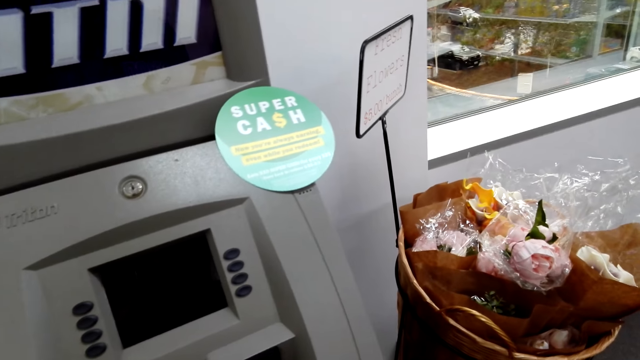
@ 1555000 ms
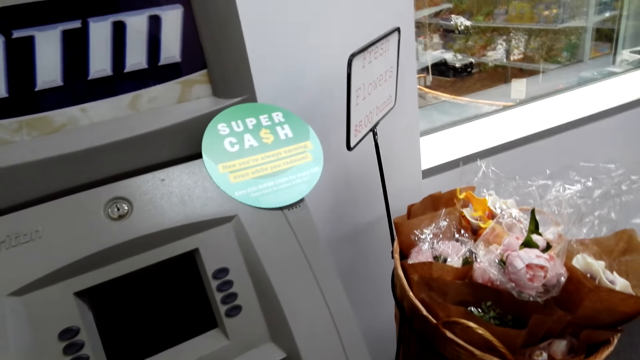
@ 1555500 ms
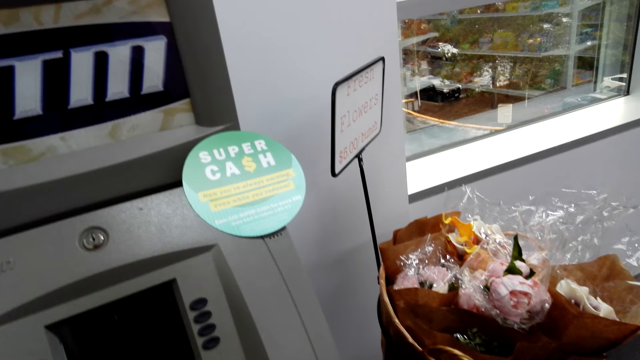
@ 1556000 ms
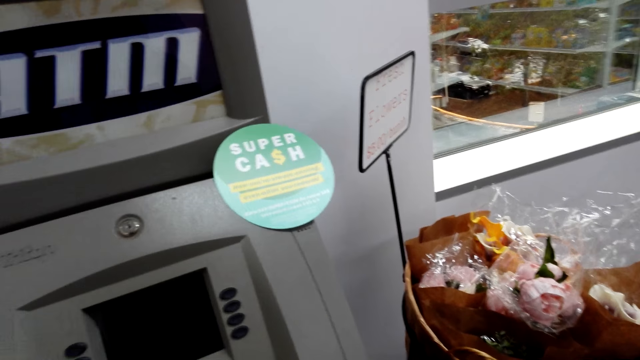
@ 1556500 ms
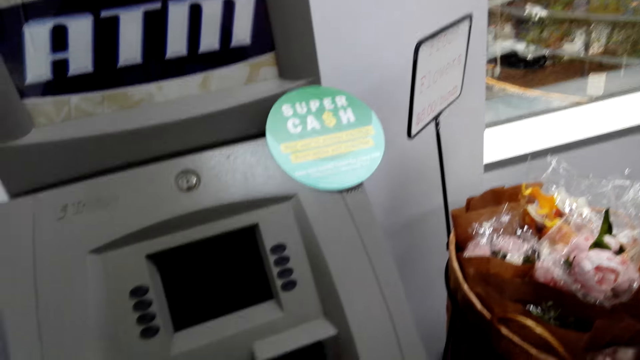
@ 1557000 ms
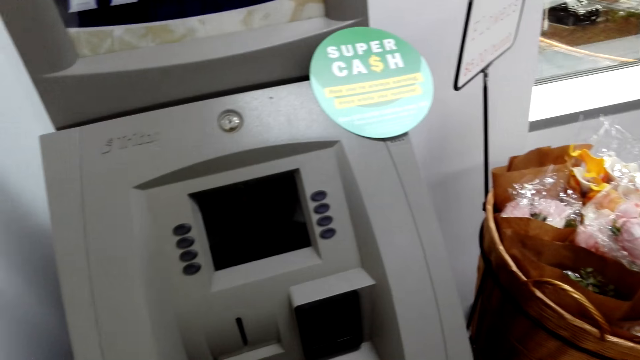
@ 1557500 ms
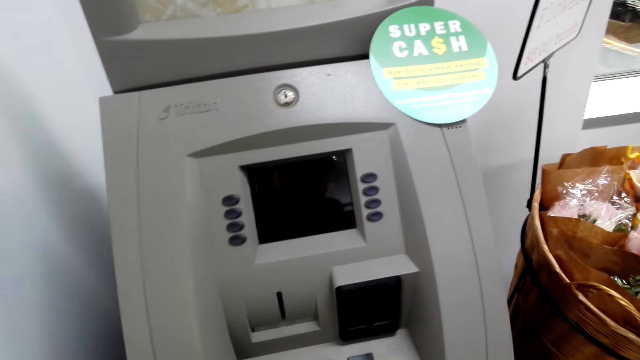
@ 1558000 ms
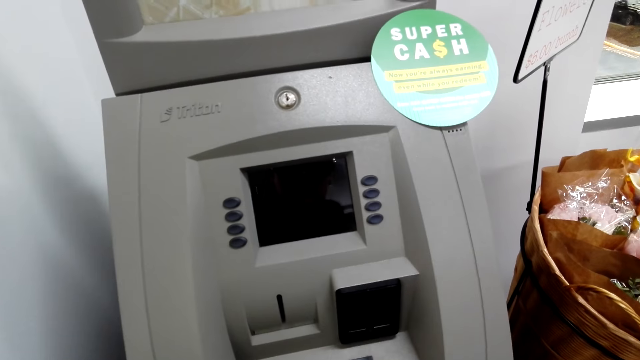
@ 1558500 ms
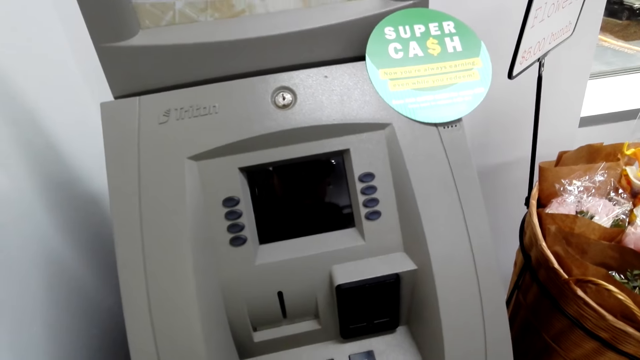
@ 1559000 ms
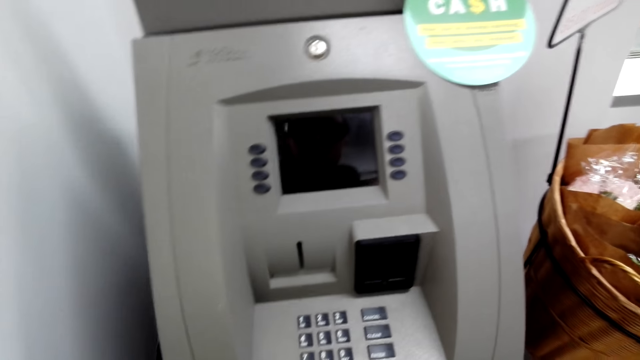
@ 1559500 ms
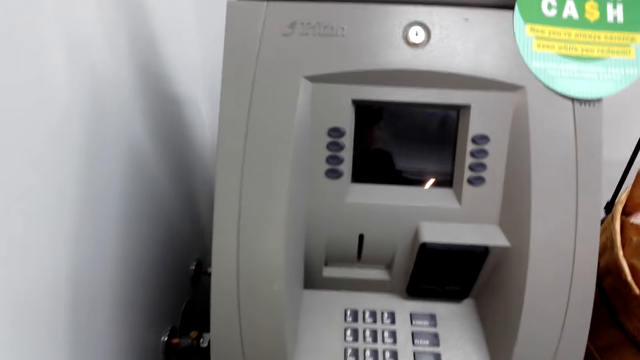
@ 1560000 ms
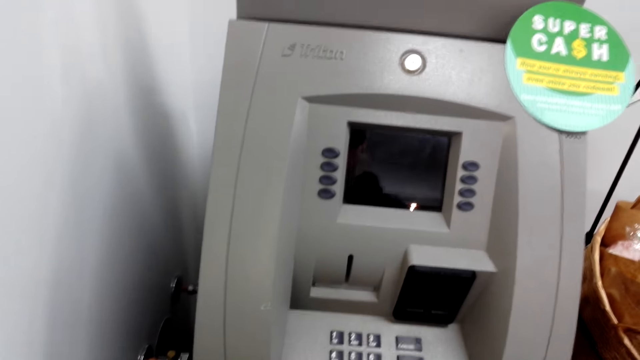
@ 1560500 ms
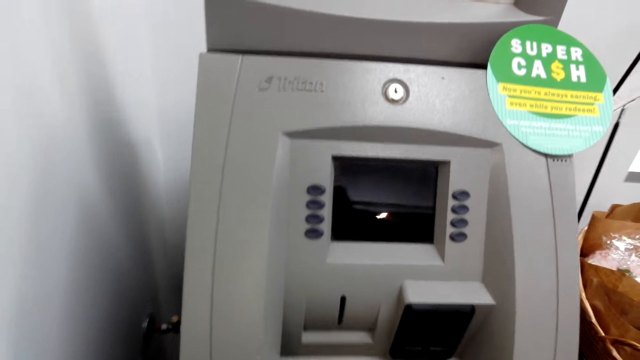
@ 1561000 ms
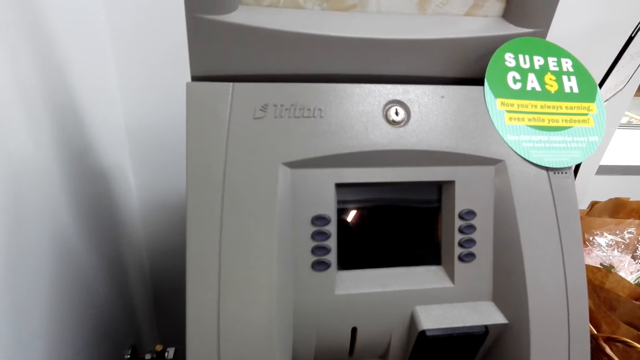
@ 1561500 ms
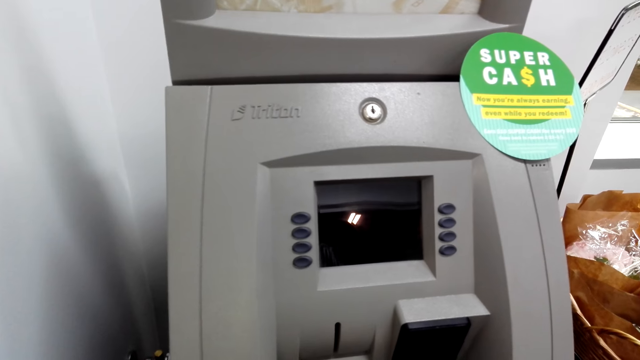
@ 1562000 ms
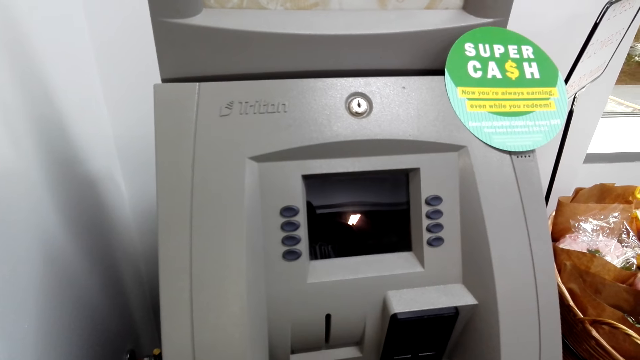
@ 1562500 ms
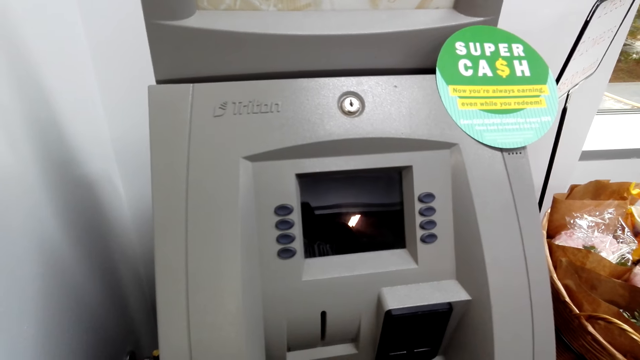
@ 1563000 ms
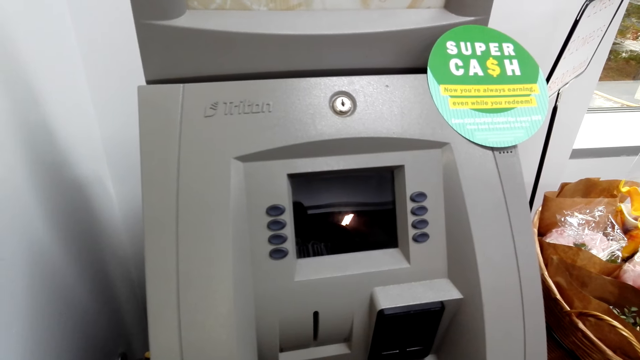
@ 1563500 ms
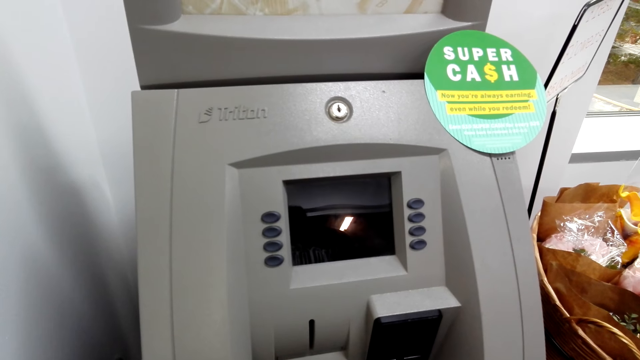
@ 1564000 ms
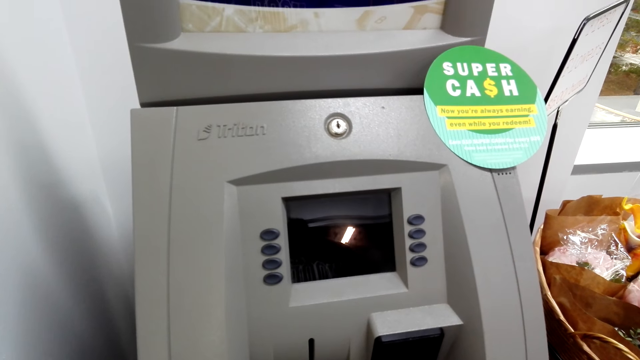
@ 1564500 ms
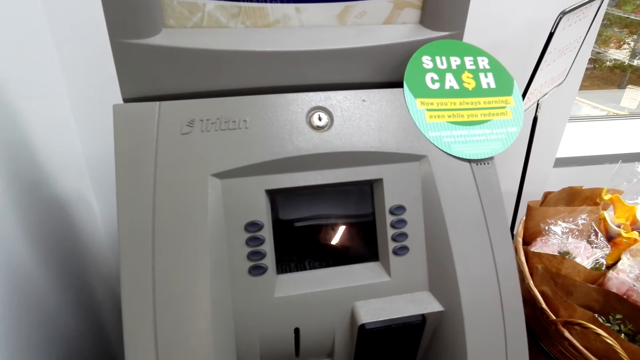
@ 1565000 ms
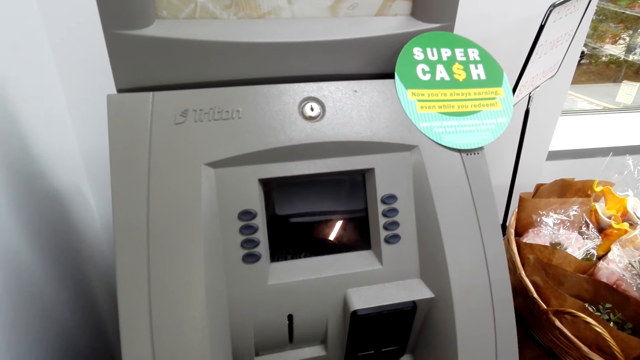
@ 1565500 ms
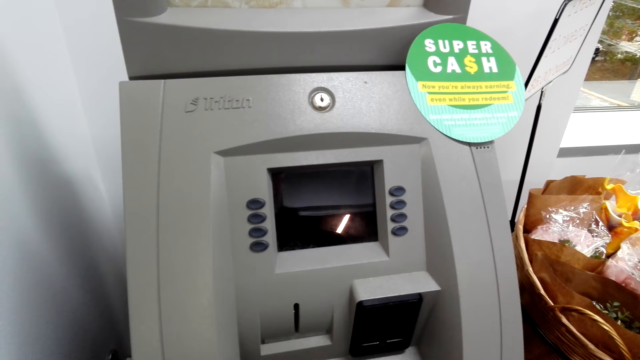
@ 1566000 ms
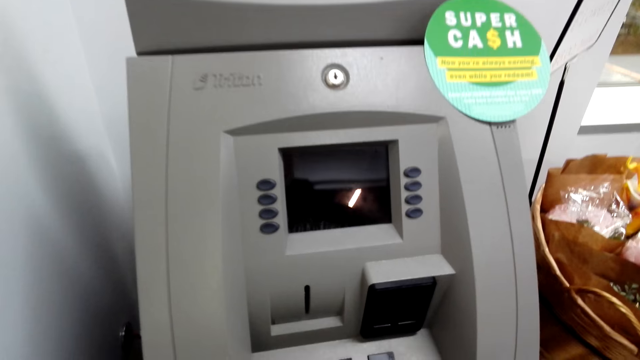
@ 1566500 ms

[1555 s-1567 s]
The camera wearer presses buttons on an ATM machine.

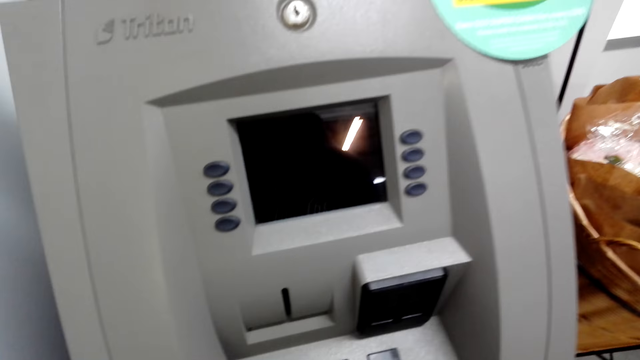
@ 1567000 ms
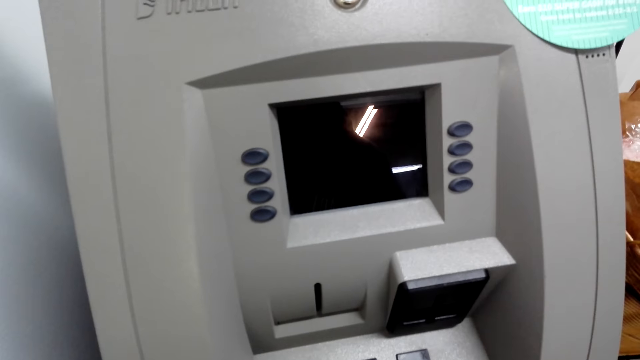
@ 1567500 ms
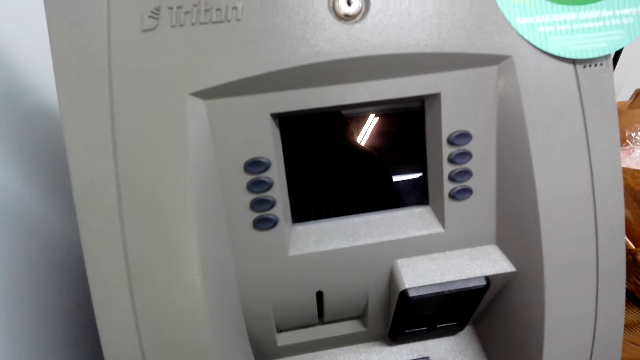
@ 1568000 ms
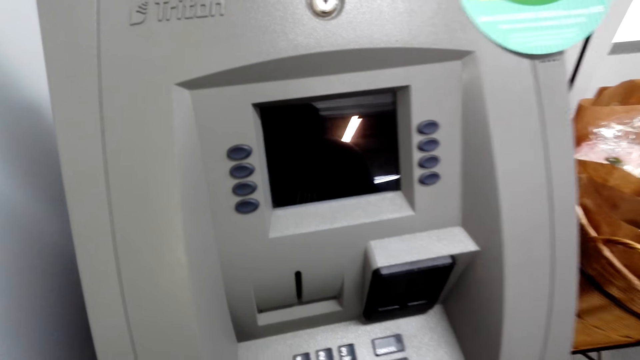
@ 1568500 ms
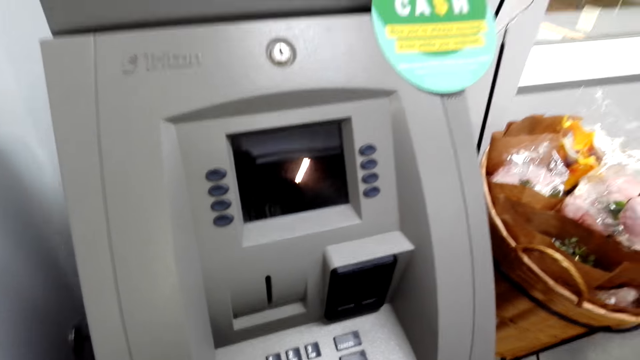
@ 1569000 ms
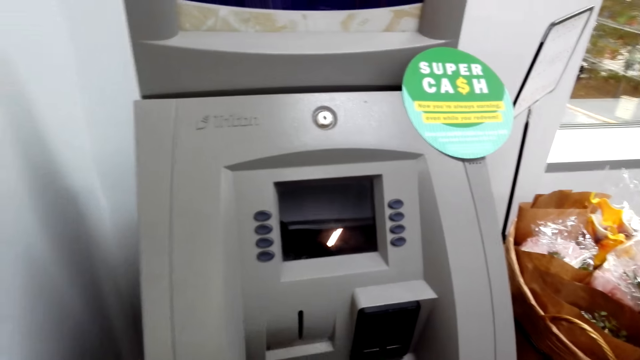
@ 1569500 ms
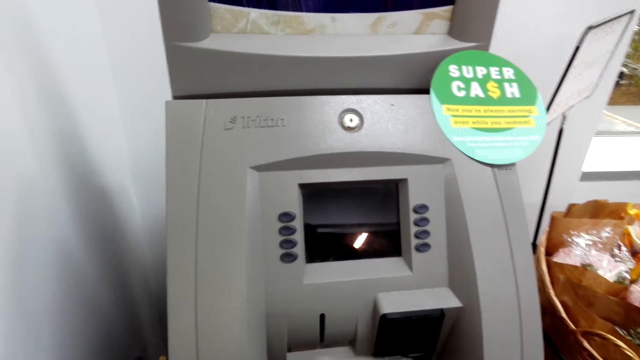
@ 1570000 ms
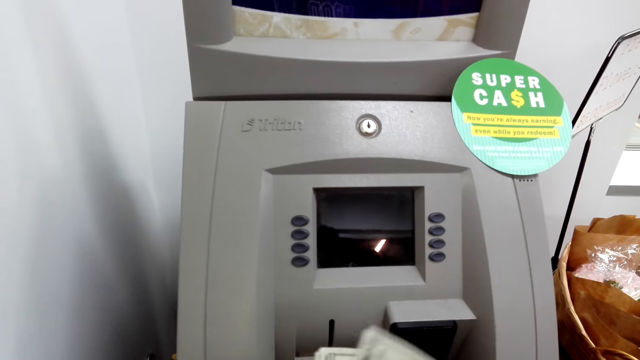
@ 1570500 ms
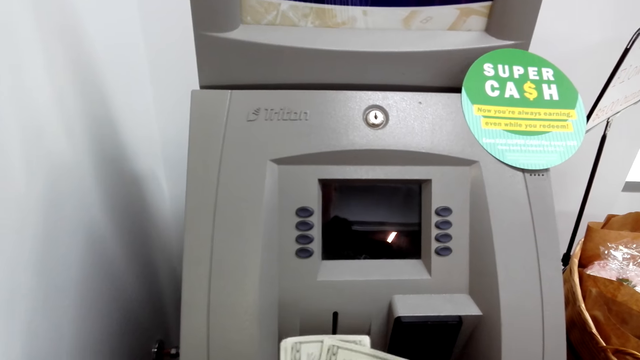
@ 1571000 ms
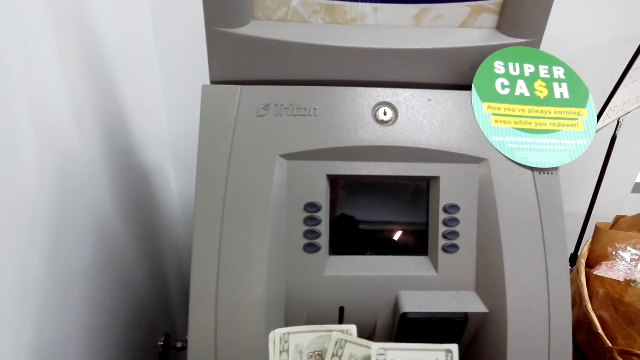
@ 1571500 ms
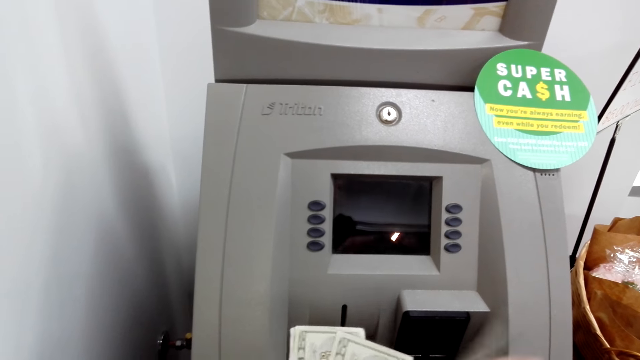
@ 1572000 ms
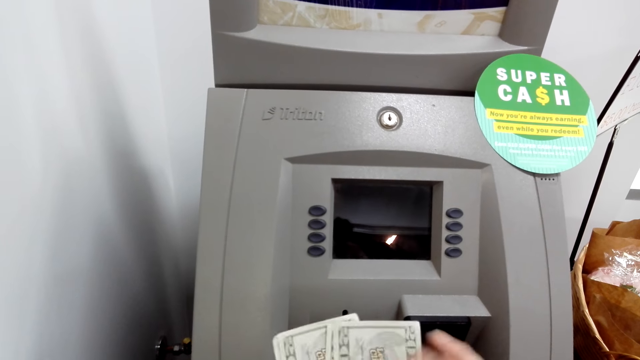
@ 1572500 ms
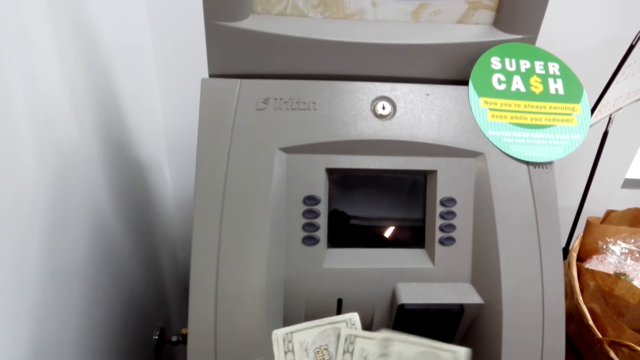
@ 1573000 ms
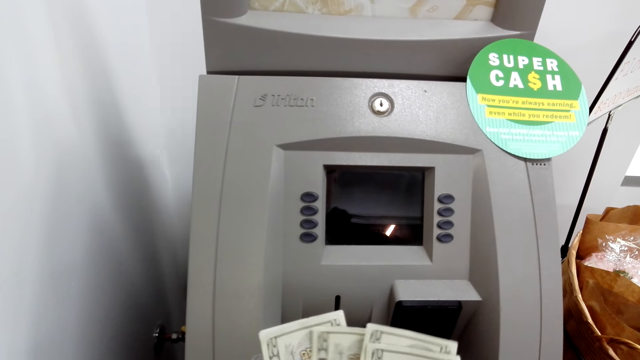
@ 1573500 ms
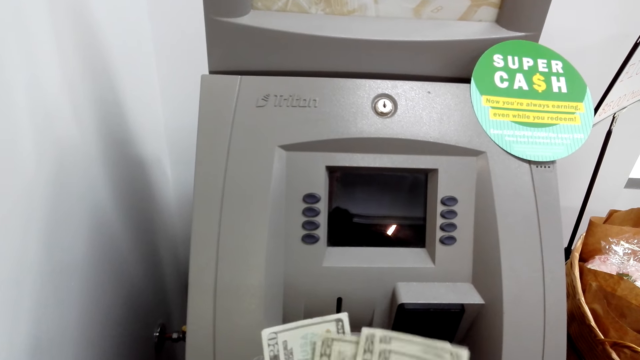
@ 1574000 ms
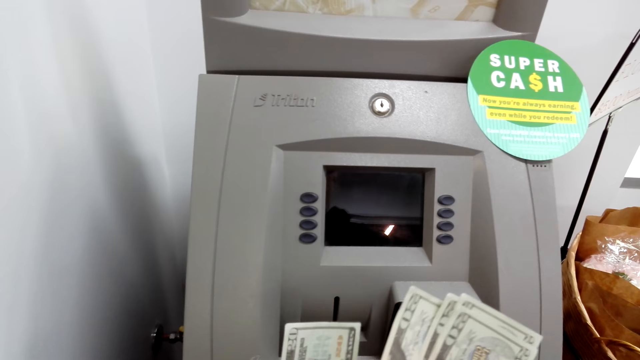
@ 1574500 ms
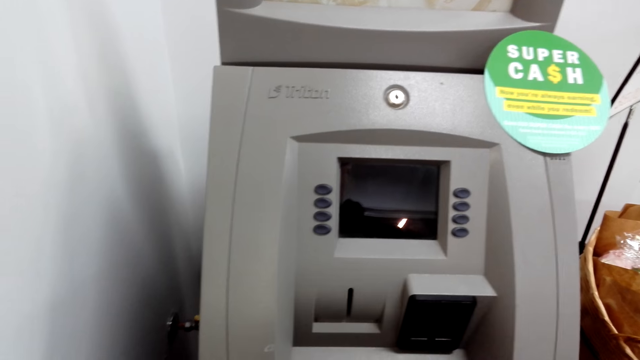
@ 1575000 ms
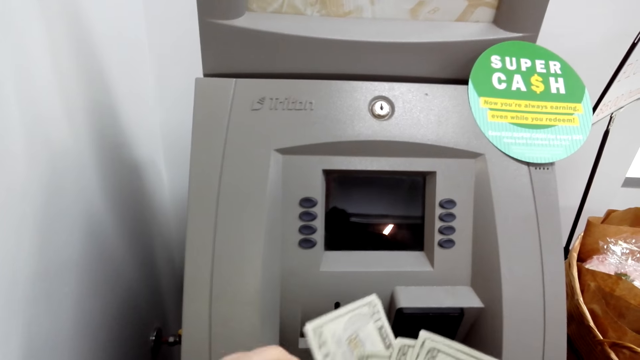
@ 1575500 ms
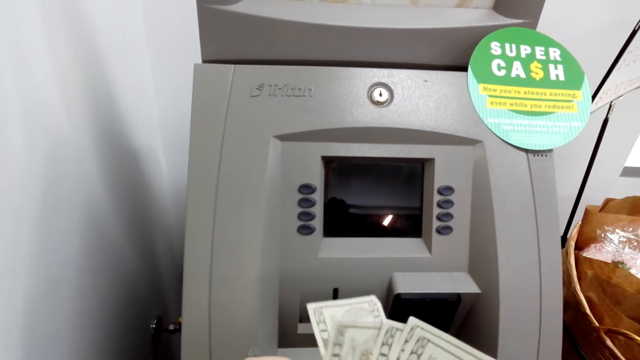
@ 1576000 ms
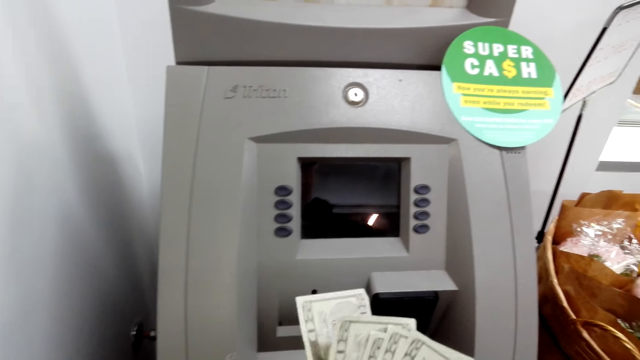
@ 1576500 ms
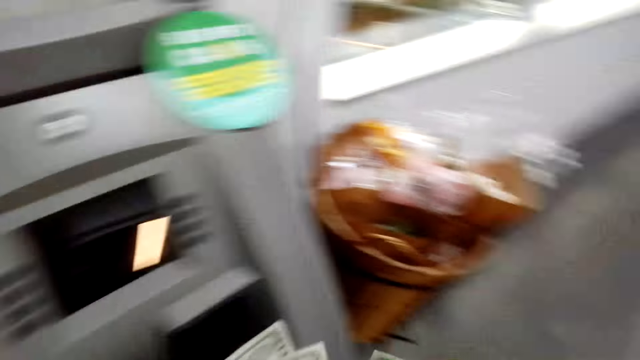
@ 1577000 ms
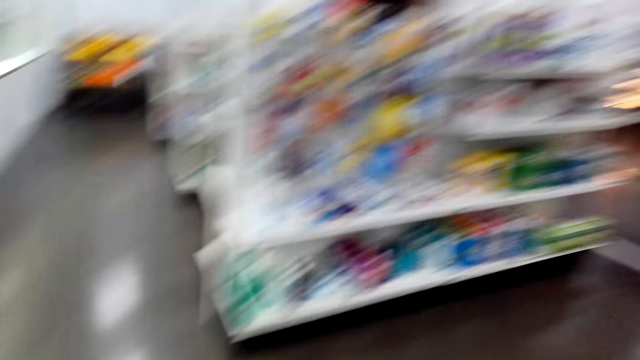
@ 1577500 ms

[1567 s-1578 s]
The camera wearer counts the money.
